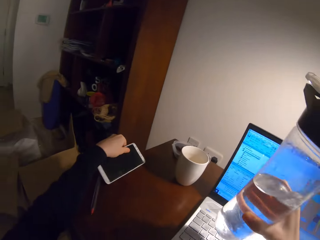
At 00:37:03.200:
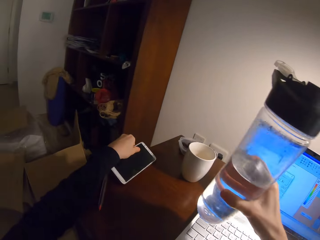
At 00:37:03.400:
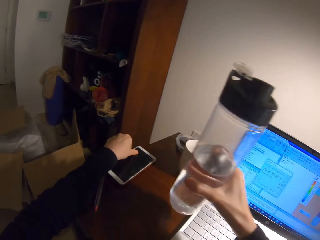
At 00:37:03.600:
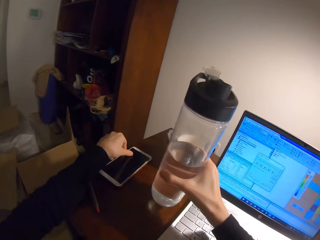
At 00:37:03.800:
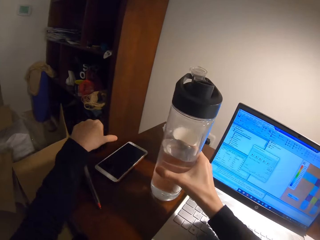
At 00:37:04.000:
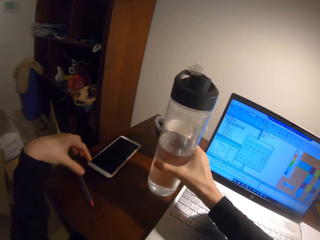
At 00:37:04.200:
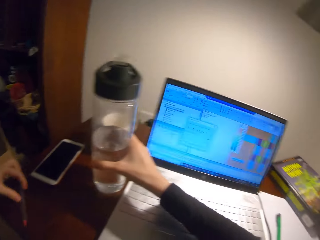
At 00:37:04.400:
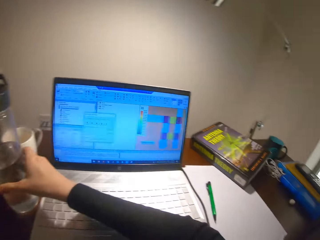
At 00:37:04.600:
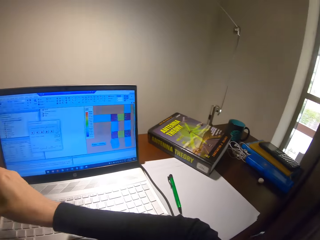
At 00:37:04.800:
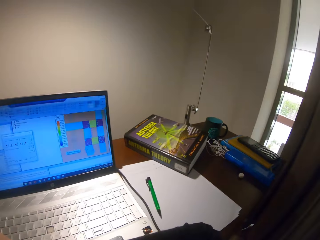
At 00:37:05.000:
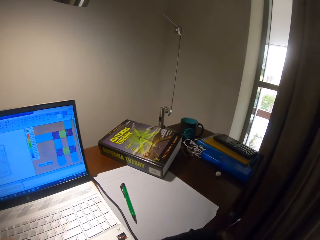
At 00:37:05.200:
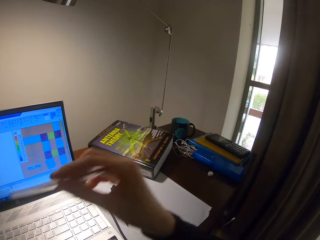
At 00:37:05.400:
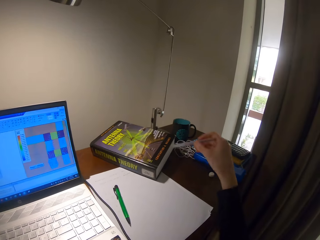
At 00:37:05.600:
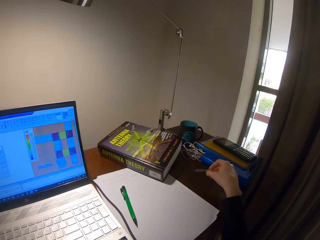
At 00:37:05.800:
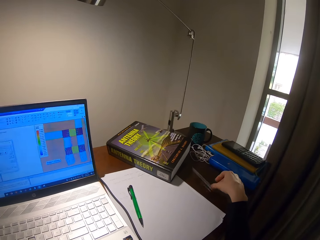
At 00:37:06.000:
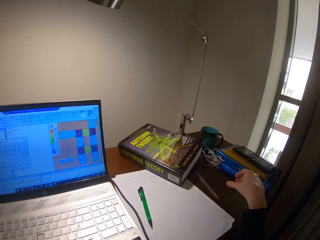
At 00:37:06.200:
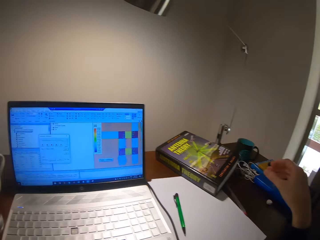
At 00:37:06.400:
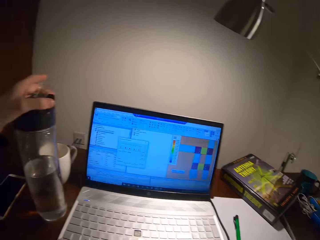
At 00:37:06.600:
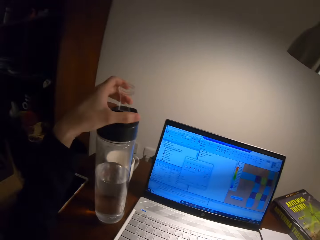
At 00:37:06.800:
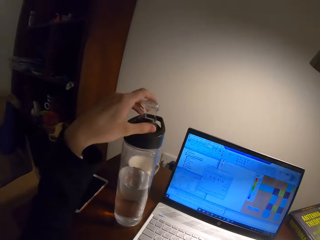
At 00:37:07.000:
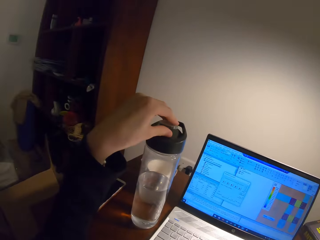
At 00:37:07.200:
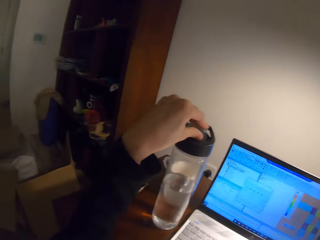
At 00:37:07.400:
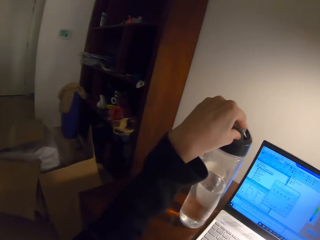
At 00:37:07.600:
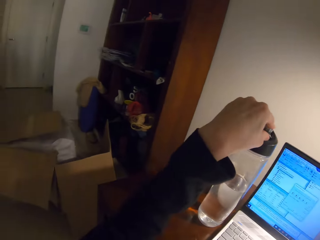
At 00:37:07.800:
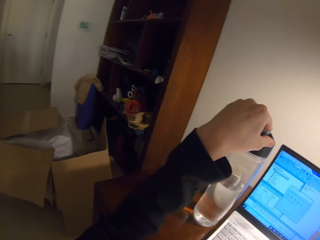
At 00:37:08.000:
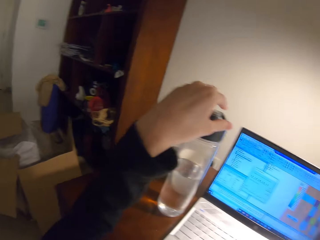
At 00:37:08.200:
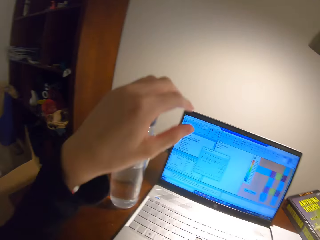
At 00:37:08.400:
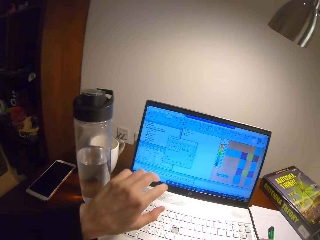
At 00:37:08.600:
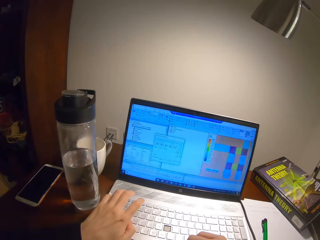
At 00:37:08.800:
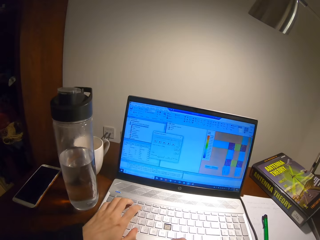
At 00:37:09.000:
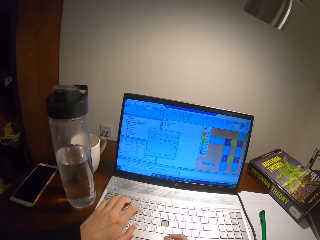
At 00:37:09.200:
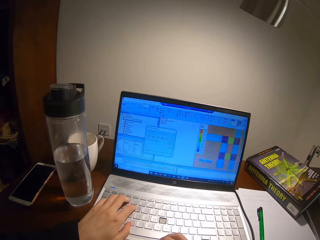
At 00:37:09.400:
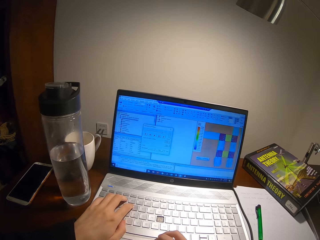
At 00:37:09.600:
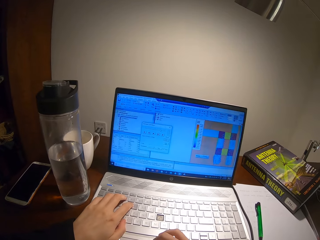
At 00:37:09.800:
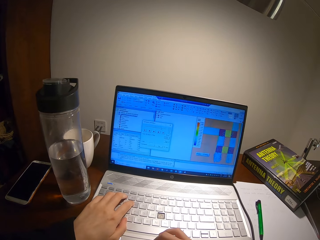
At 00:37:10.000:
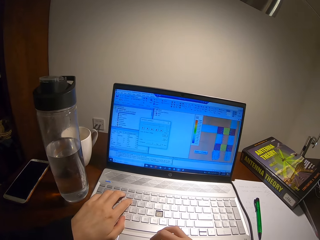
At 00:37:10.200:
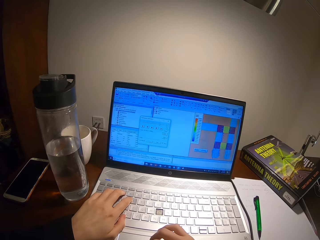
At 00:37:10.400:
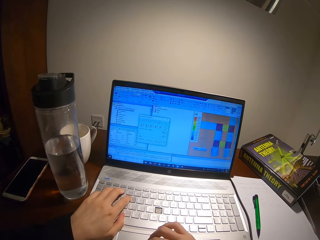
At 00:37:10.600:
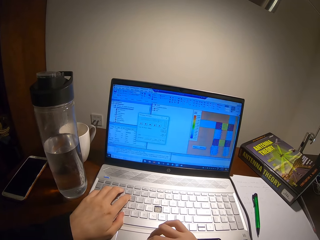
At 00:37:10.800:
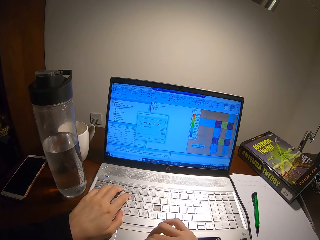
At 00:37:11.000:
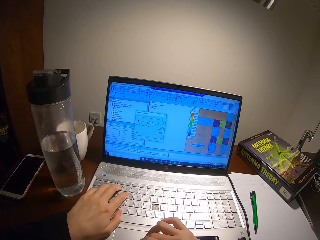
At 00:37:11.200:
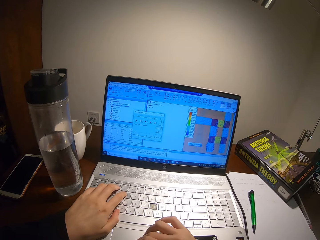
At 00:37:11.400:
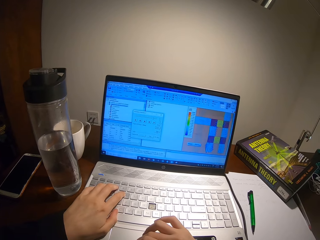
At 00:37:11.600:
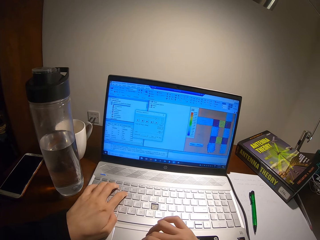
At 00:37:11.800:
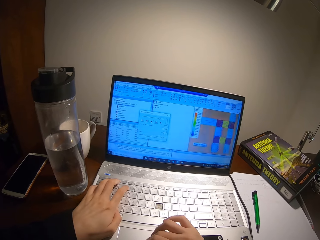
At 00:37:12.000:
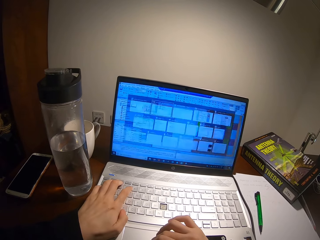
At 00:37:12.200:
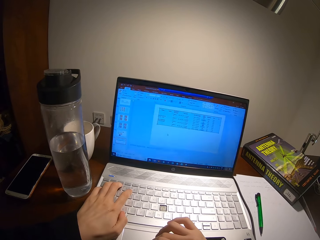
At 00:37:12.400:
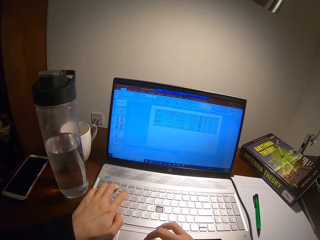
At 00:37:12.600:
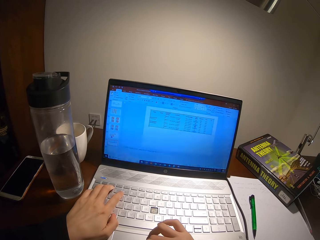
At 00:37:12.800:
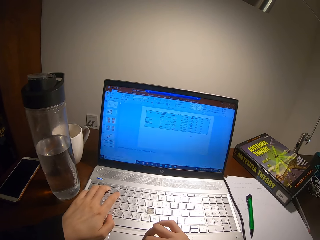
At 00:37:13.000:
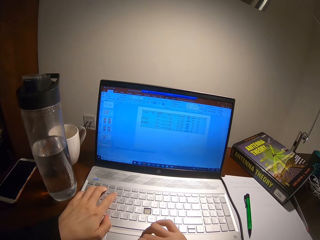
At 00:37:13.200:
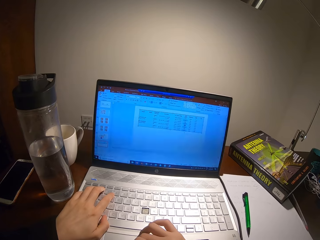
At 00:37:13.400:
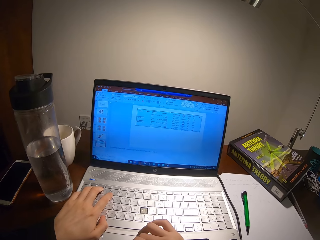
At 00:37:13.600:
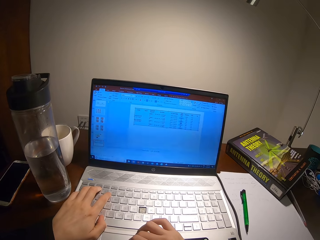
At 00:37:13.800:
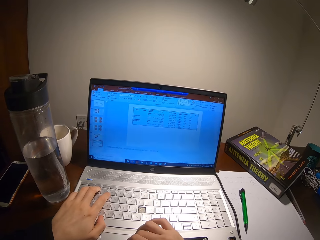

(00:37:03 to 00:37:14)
The camera wearer turns the phone on the table. They put the water bottle on the table, pick the pen, and drop the pen on the table. They close the bottle and hold the bottle top. They type on the laptop.

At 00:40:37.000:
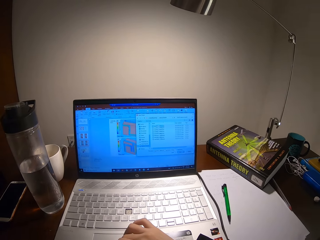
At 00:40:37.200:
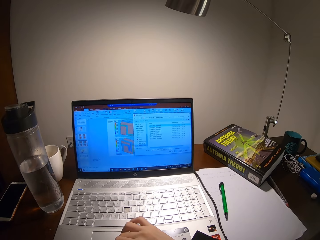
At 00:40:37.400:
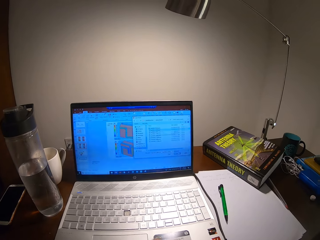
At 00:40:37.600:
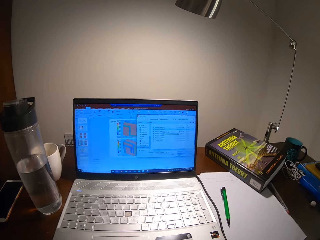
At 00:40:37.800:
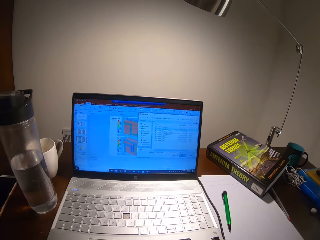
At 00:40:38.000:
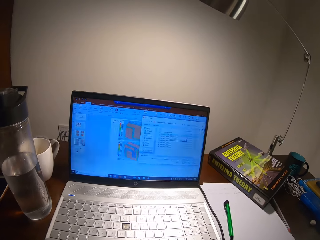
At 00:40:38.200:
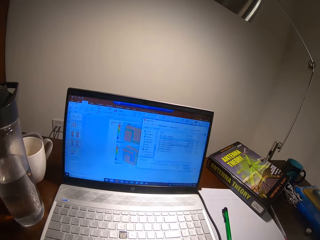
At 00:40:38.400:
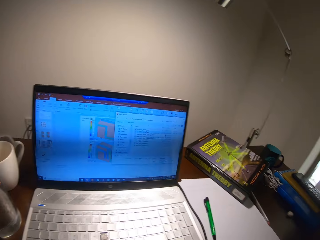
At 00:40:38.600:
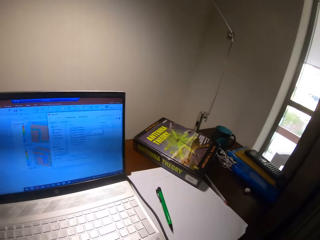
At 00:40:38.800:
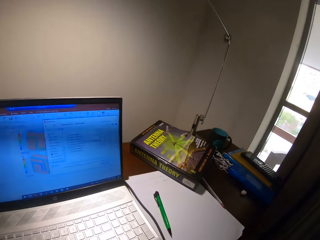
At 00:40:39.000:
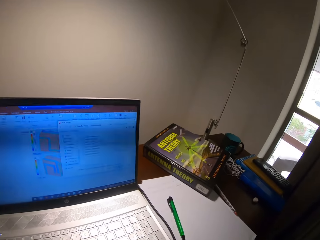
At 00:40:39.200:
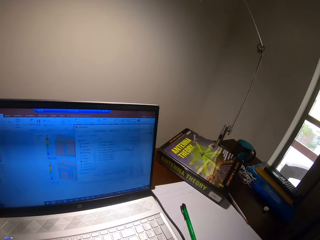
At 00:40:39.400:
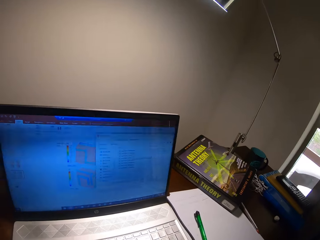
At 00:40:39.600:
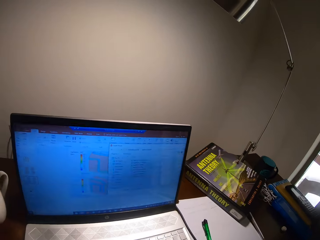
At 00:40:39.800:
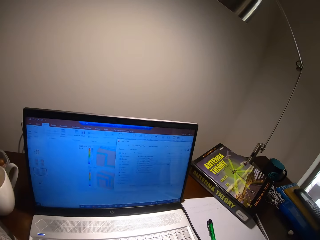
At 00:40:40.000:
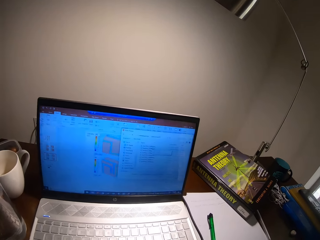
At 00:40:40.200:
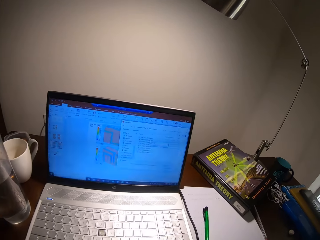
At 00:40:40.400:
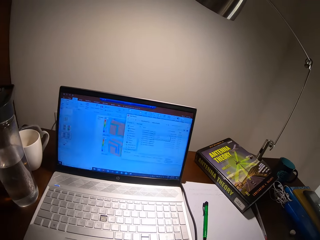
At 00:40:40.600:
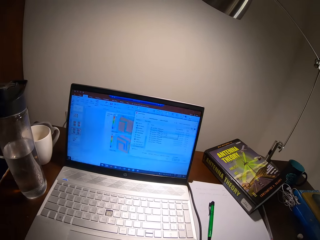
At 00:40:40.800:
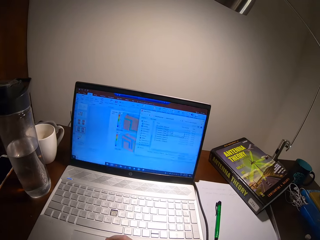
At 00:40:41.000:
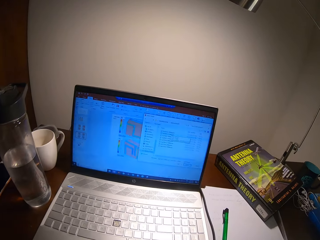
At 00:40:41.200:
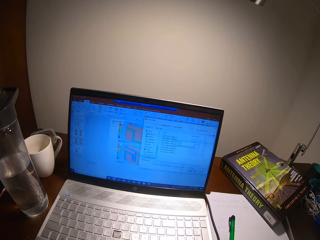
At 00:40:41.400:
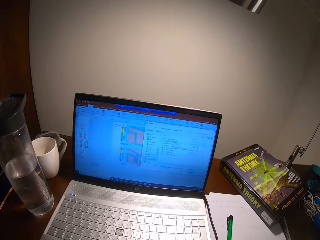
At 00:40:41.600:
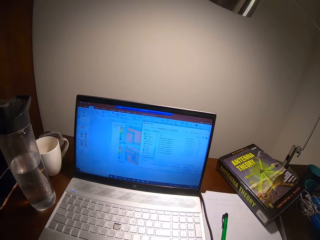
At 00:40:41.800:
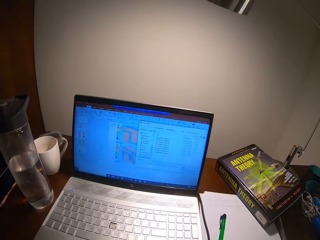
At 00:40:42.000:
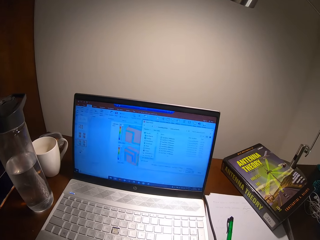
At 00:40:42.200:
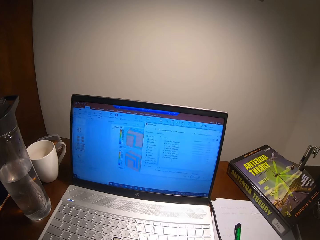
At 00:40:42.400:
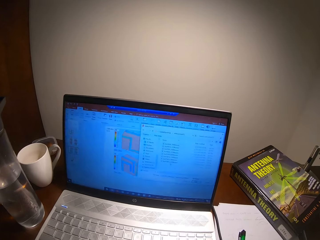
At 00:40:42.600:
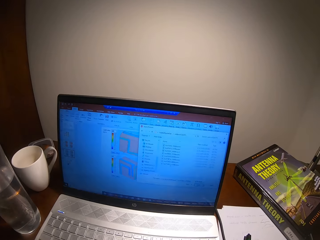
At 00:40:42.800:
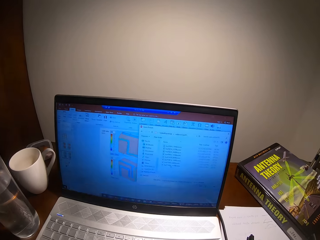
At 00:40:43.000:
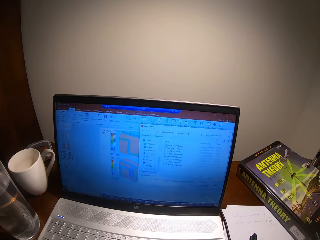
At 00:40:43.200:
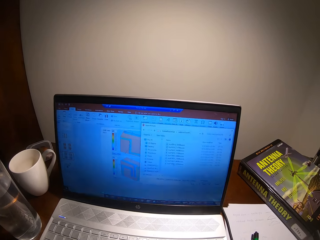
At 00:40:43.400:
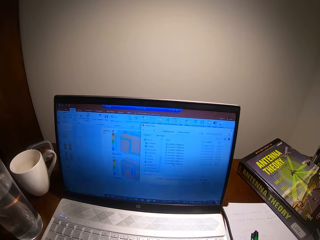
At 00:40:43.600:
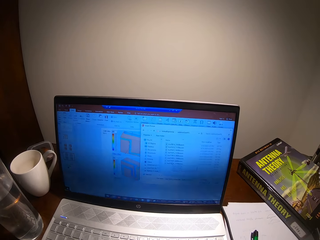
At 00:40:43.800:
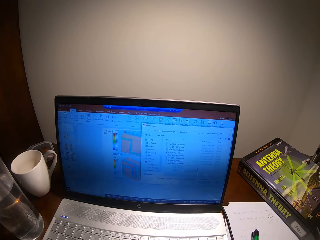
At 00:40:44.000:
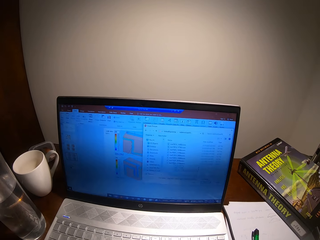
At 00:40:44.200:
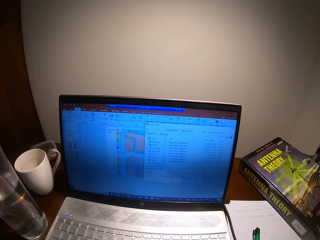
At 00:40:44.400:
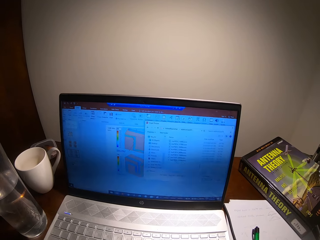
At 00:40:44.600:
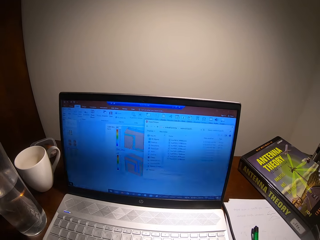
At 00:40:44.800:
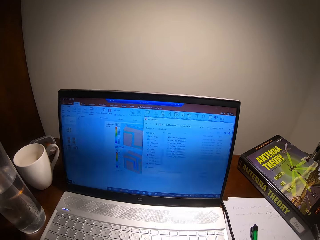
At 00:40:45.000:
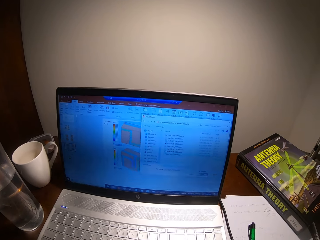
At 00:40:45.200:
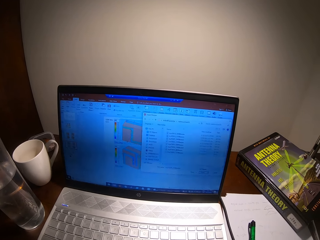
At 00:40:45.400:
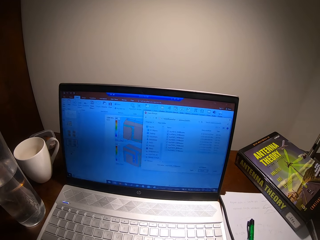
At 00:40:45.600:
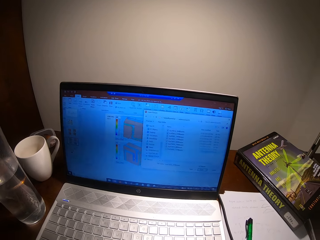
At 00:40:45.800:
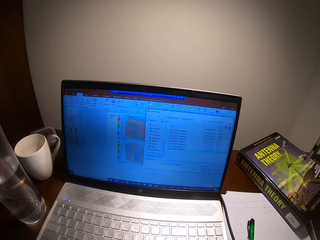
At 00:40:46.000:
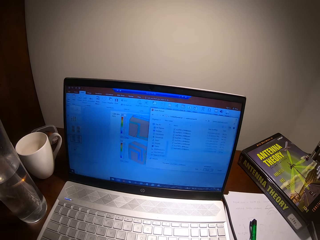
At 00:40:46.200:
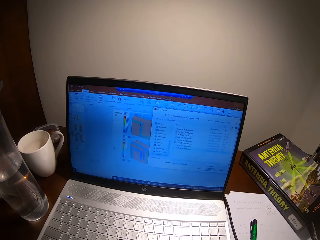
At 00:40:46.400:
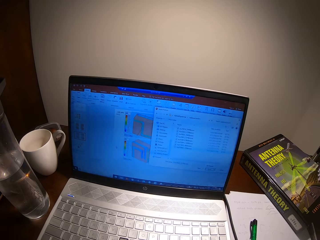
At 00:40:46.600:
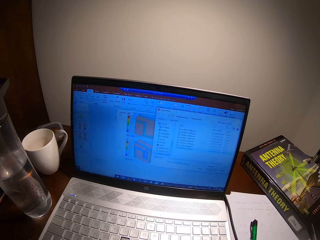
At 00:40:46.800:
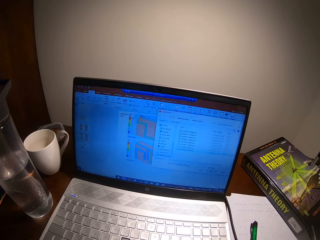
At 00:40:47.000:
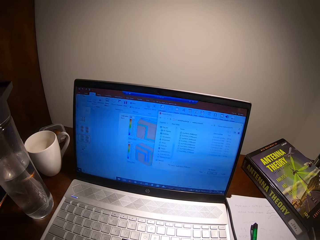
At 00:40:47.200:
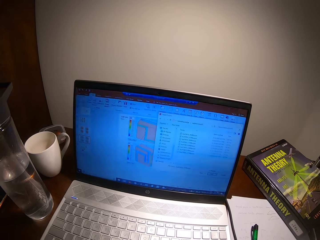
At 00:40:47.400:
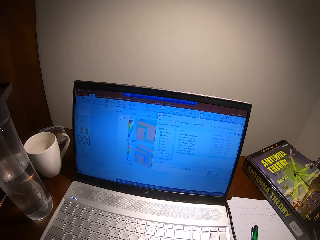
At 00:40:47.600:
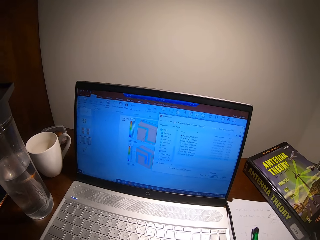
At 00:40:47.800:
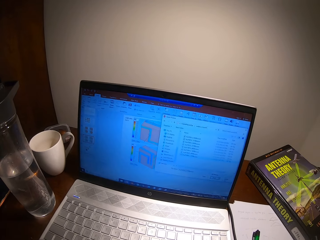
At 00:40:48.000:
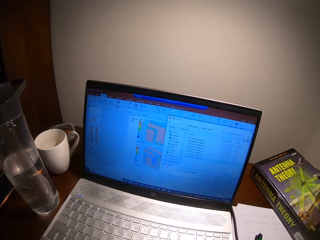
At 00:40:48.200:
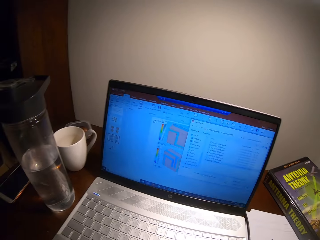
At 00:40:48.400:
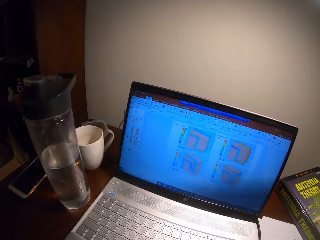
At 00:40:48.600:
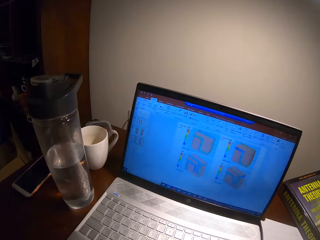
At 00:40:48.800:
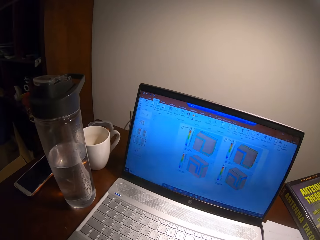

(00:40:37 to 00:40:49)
The camera wearer stares at the laptop.
